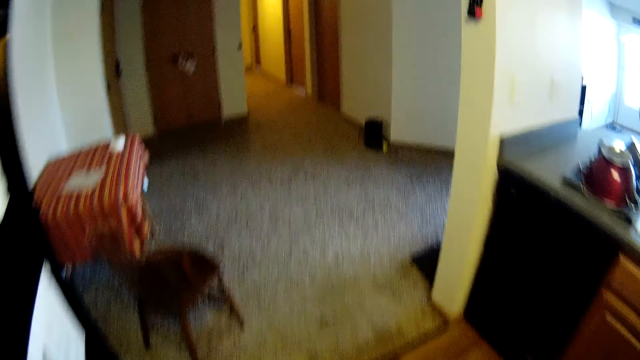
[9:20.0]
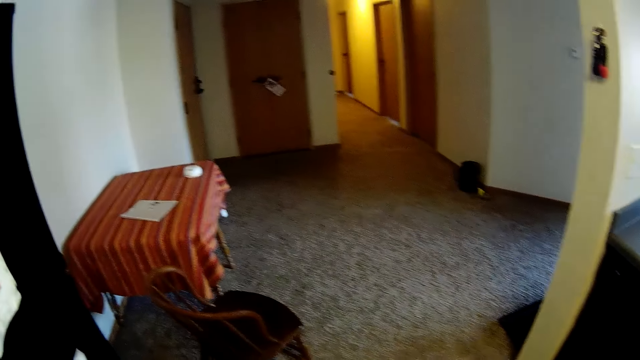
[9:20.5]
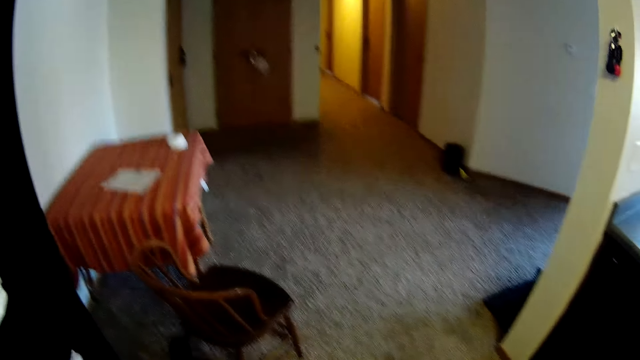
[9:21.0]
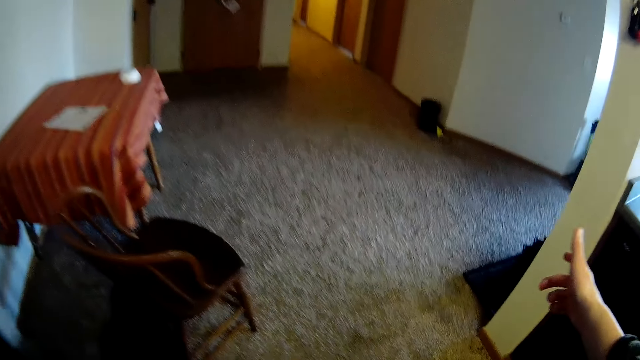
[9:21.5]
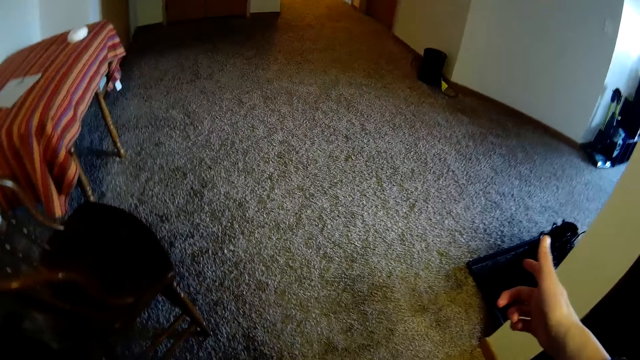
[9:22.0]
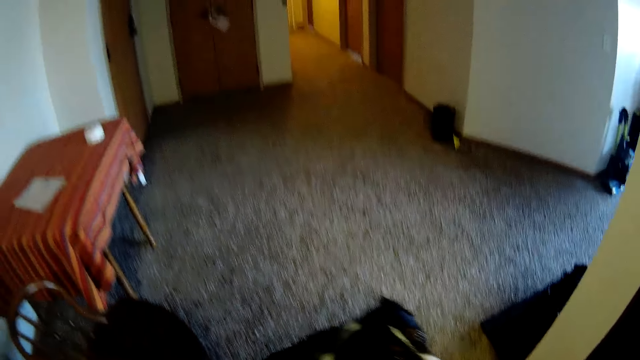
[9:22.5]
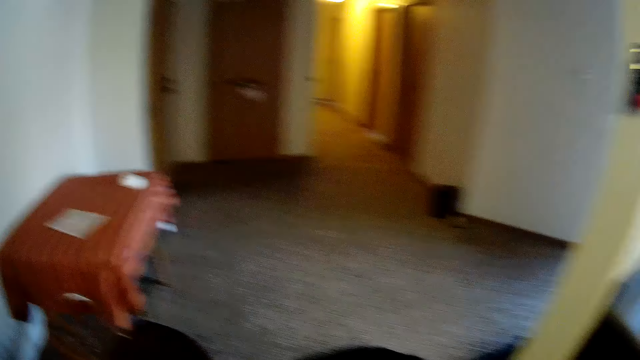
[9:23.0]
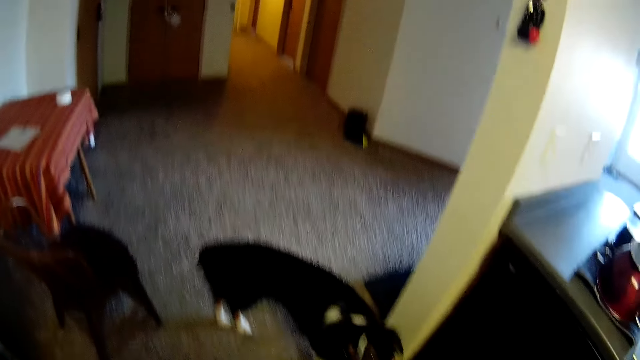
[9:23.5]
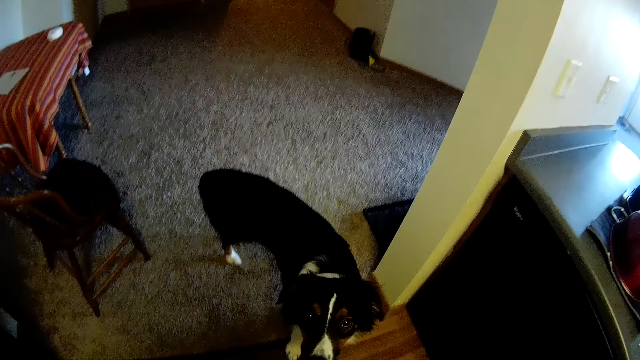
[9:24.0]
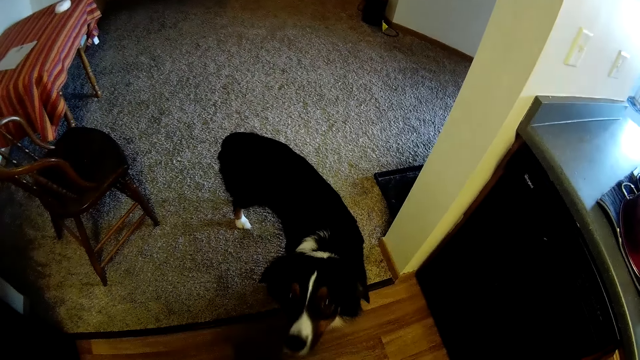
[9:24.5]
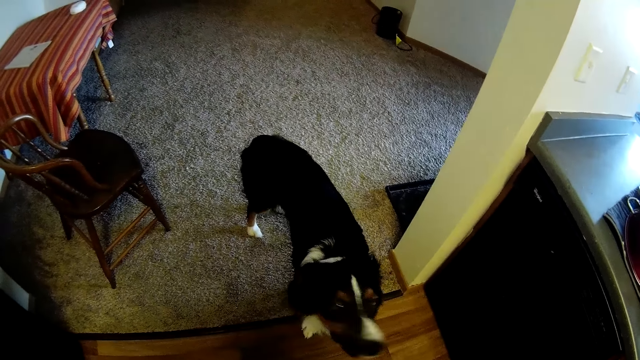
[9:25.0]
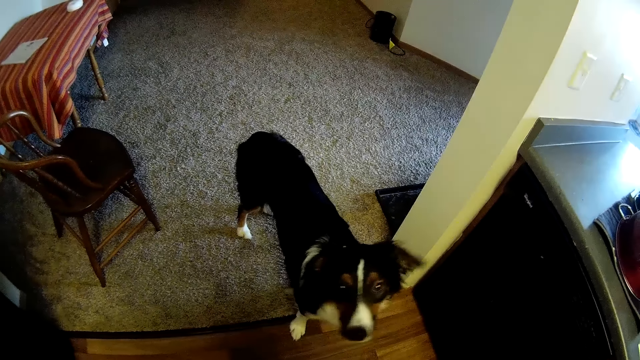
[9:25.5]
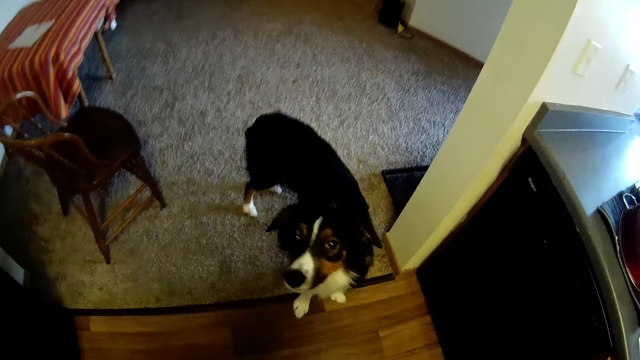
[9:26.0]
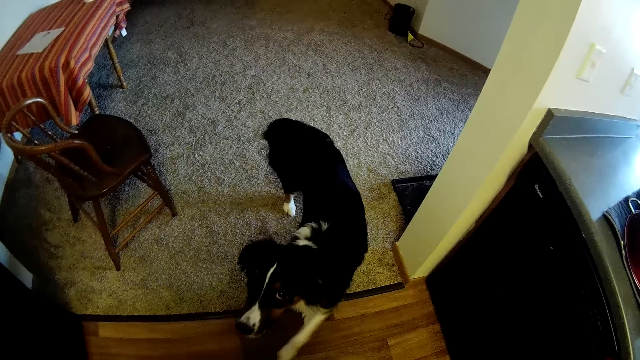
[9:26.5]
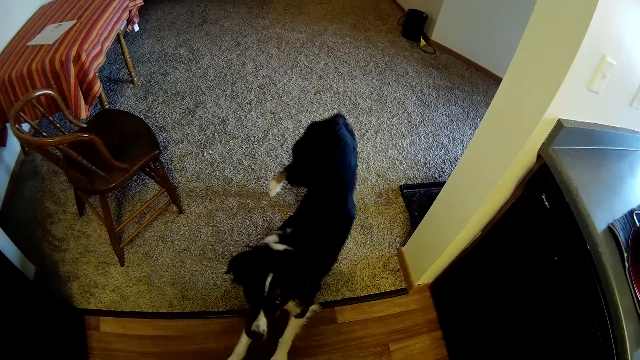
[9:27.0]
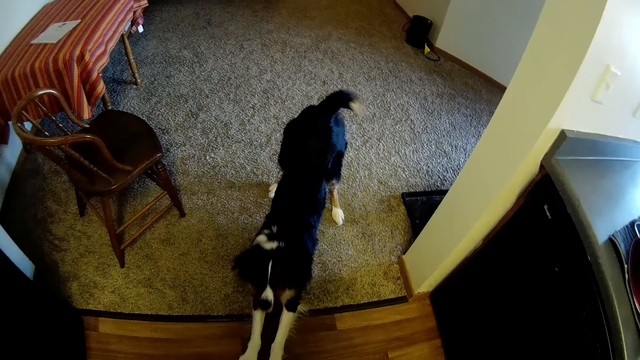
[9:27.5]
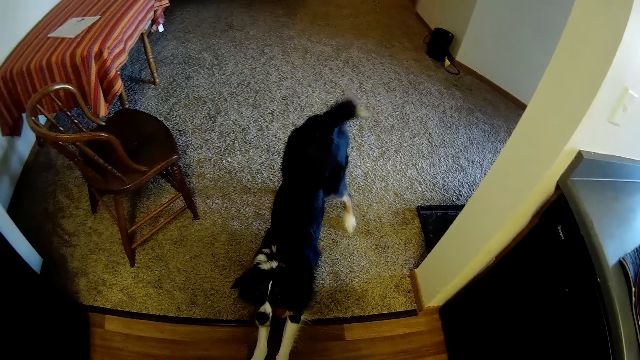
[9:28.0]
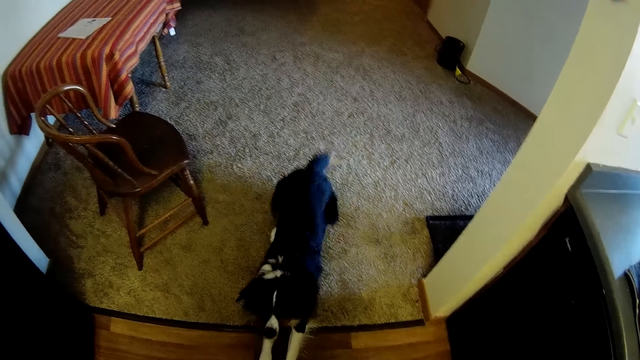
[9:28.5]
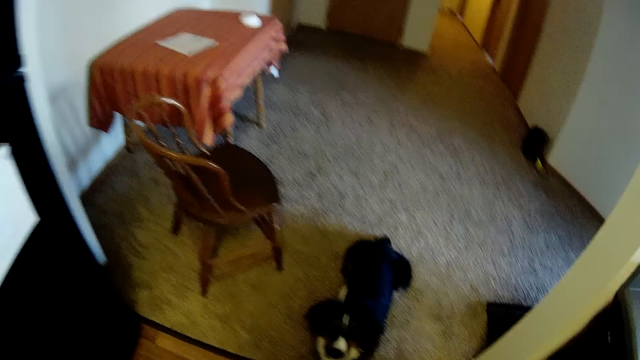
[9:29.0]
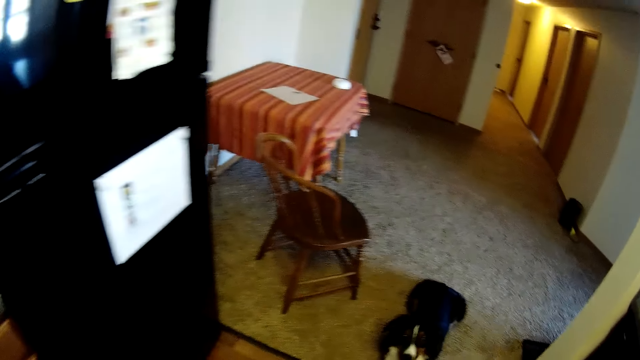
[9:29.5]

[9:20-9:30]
The camera wearer walks to the next room. A dog walks out of the kitchen. The dog lies down in front of the camera wearer.

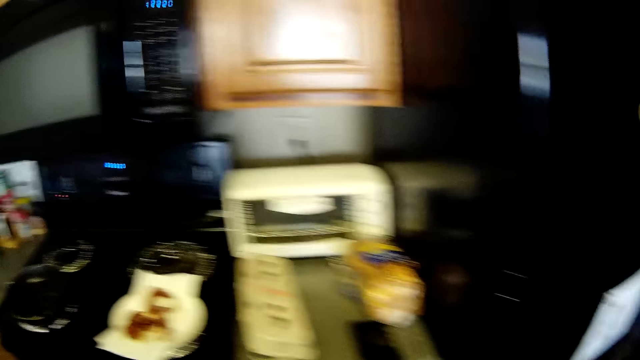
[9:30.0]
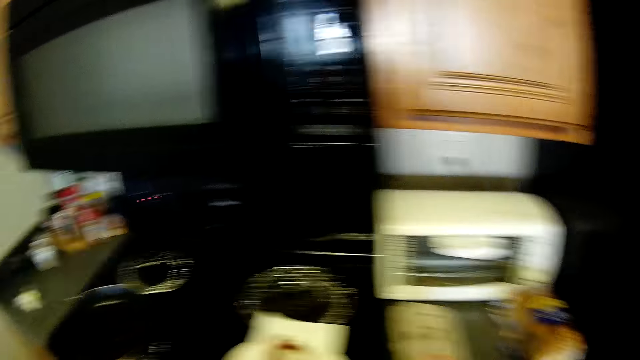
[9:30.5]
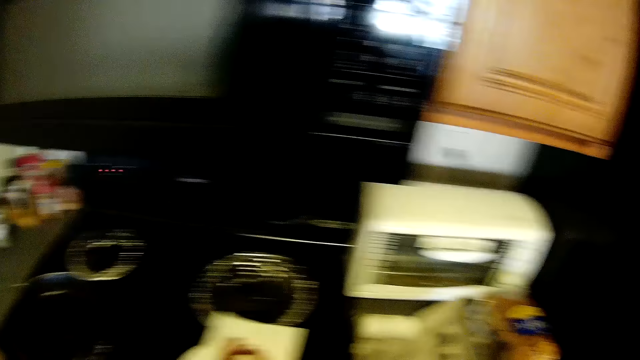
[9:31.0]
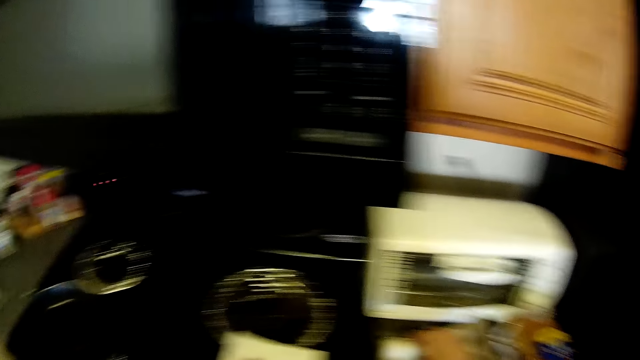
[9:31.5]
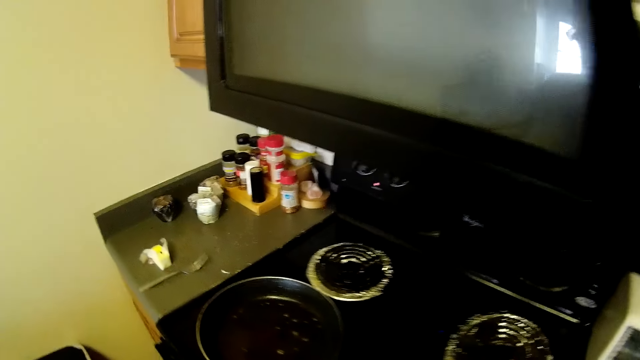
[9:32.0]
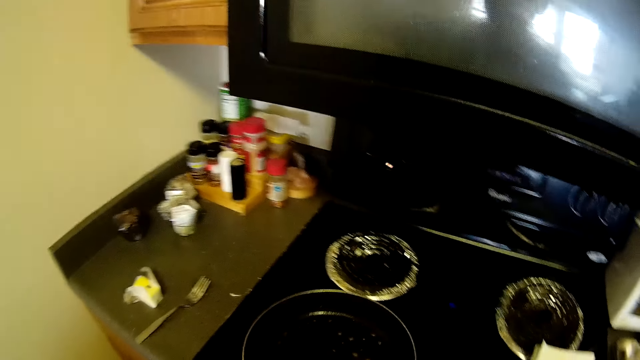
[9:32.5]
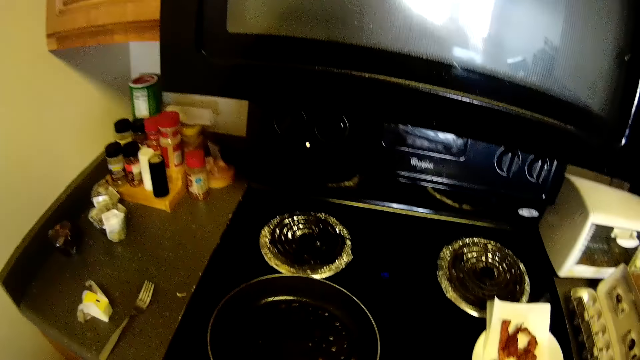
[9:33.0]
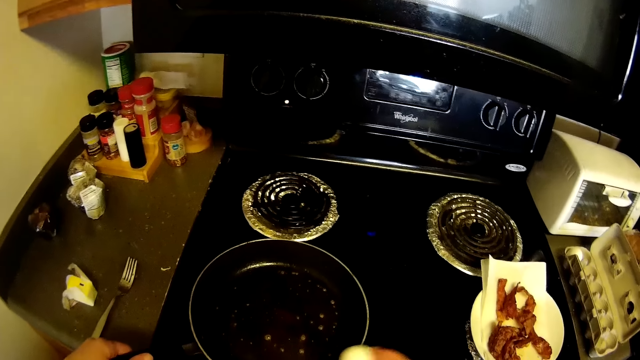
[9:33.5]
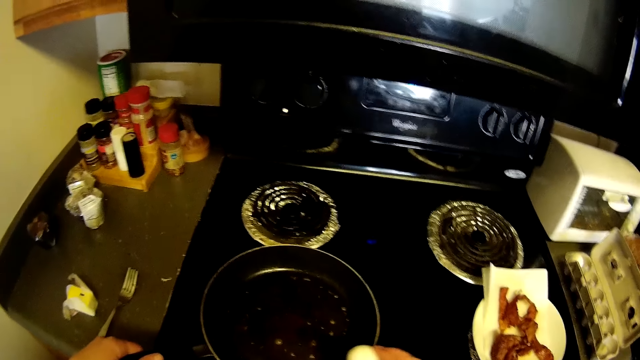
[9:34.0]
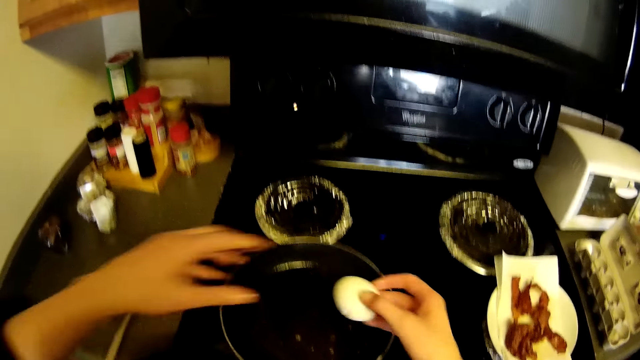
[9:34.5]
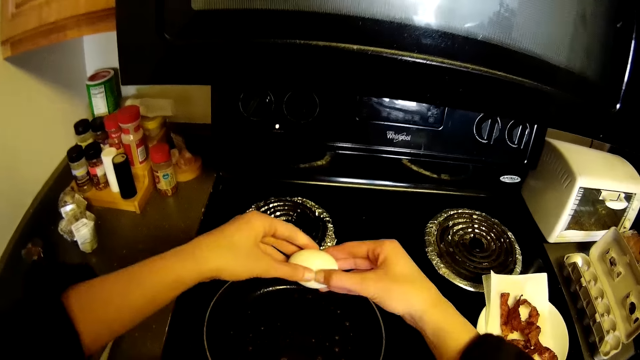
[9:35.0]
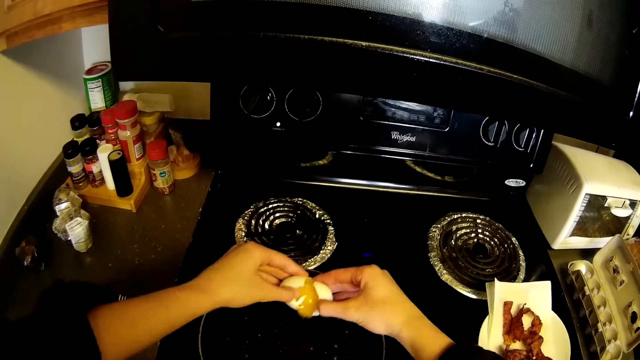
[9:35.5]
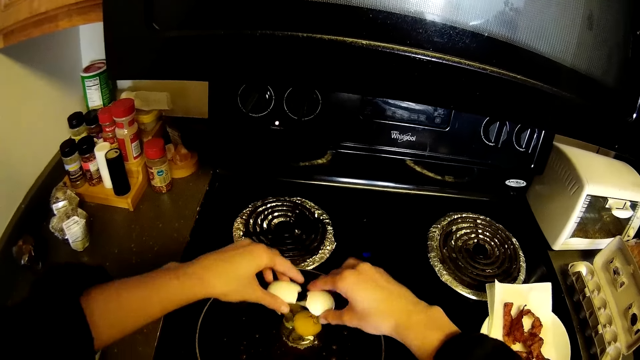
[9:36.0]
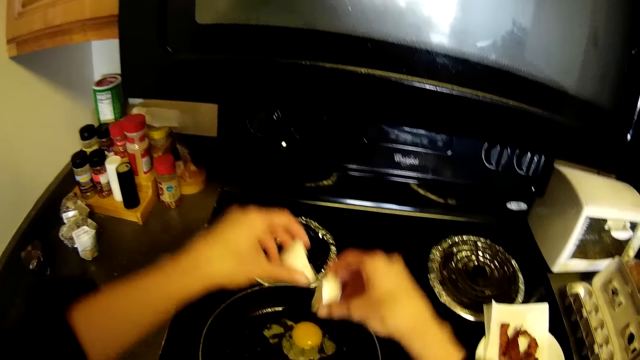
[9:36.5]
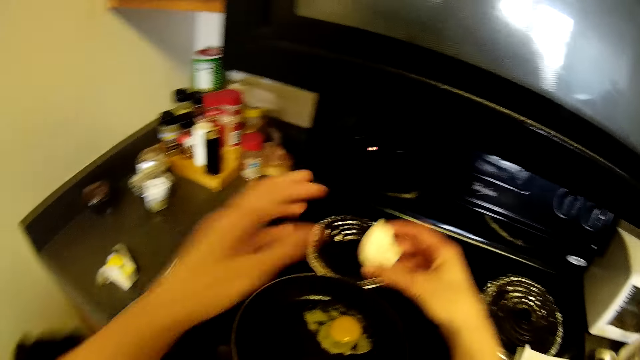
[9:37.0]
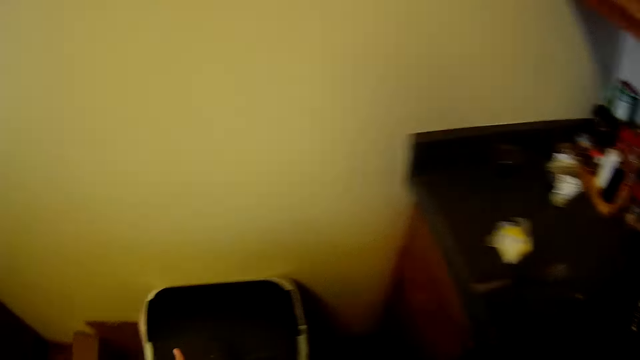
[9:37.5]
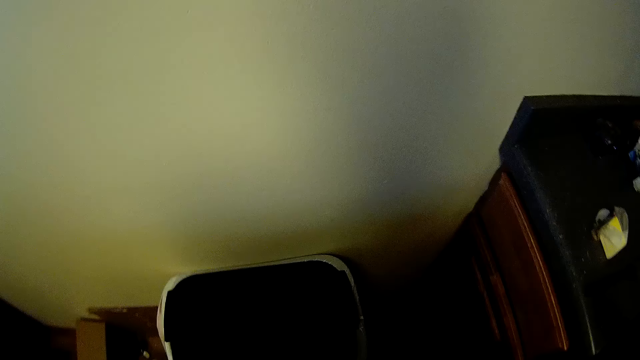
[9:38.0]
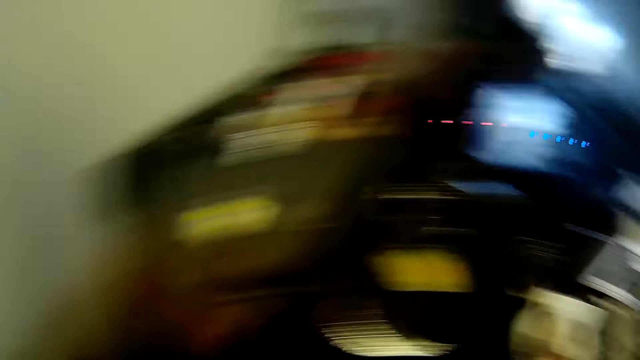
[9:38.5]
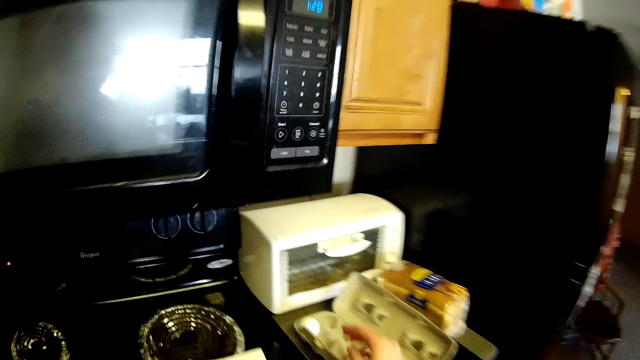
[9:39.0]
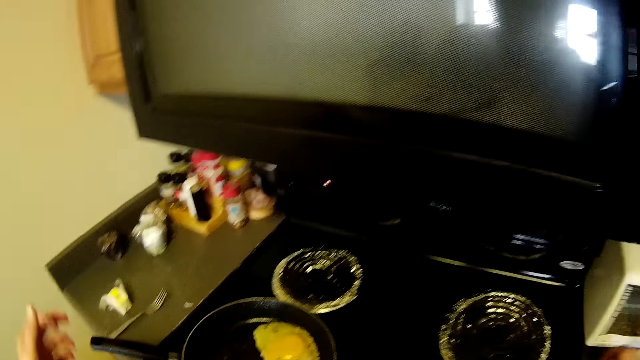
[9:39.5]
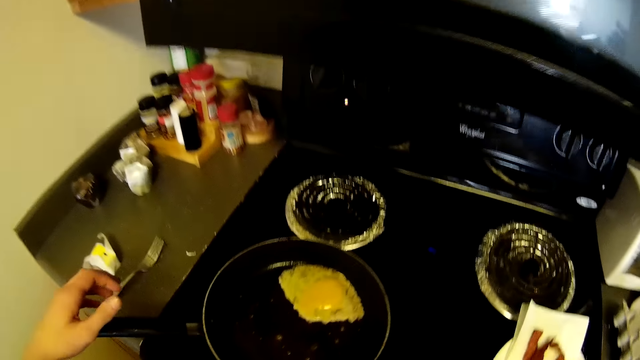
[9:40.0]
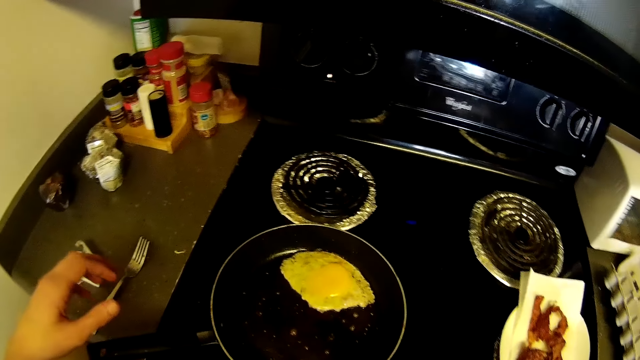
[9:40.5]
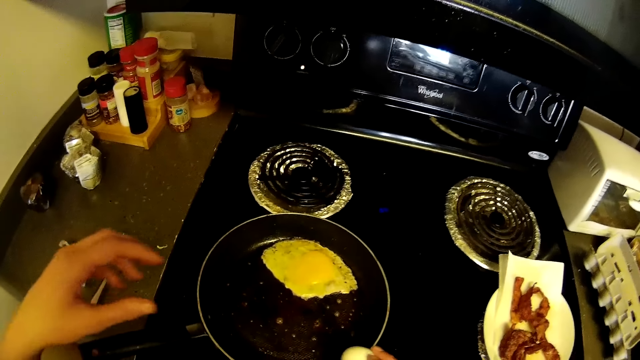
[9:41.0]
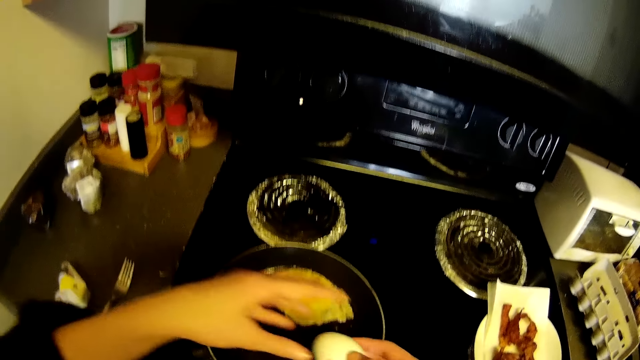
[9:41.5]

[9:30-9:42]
The camera wearer opens a crate of eggs on the kitchen countertop with her right hand. She picks an egg from the crate of eggs with her right hand. She adjusts the frypan on the cooker with her left hand. She taps the egg in her right hand on the edge of the frypan on the cooker. She breaks open the egg into the frypan with her hands. She passes the egg shell in her left hand to her right hand. She throws the egg shells in the bin. She takes another egg from the crate of eggs with her right hand, cracks it and puts it in the frypan.
